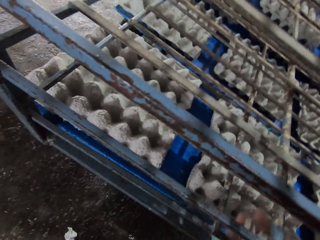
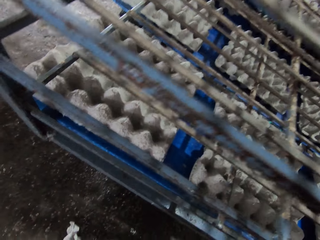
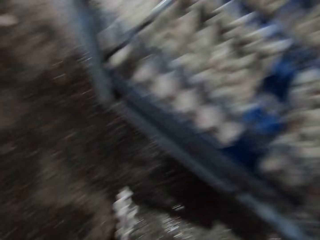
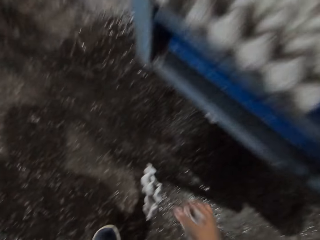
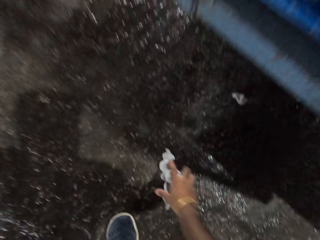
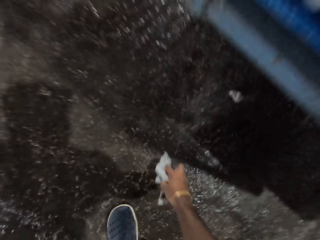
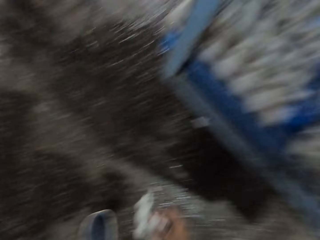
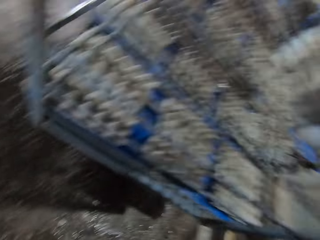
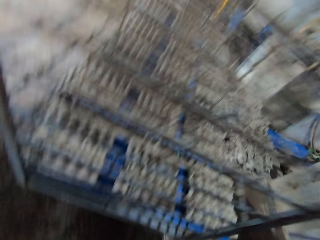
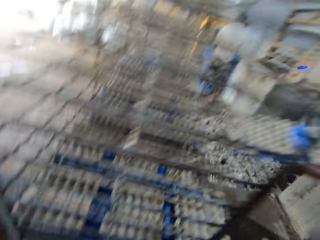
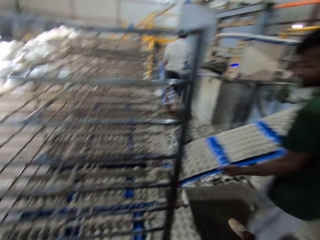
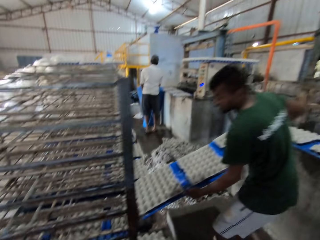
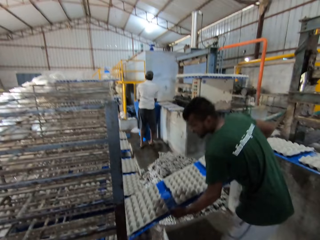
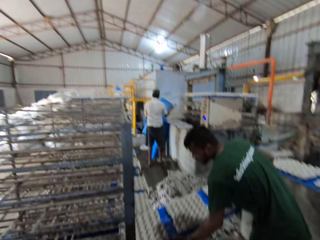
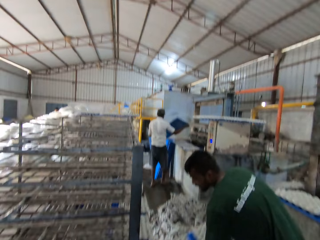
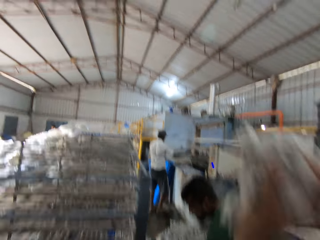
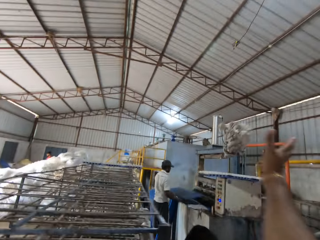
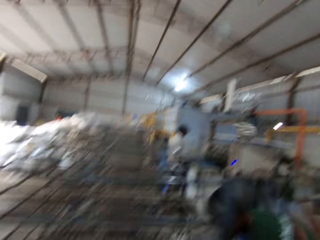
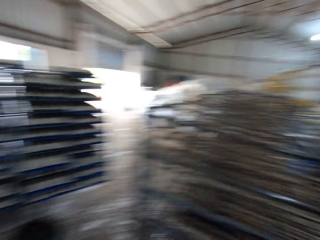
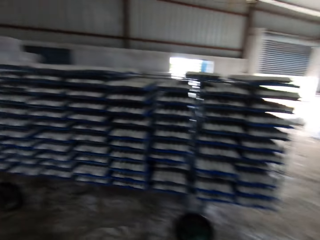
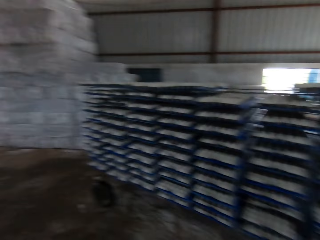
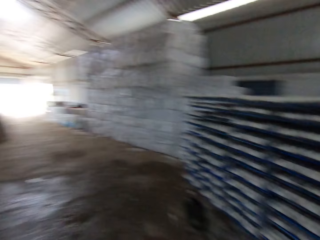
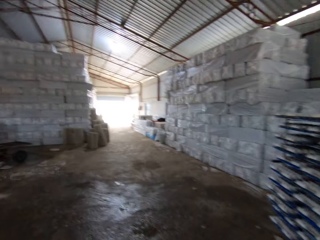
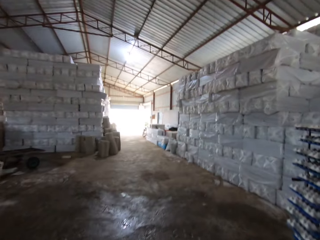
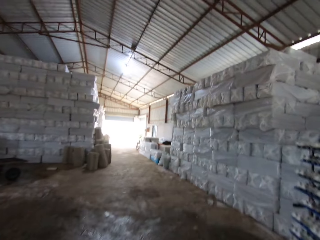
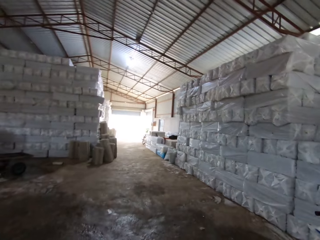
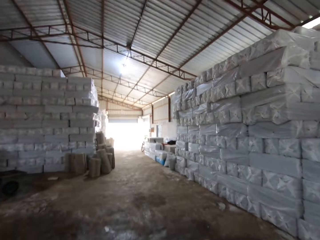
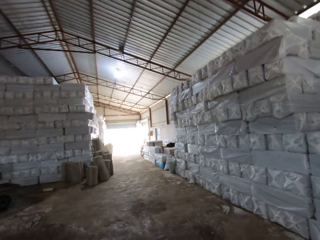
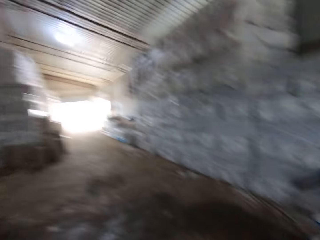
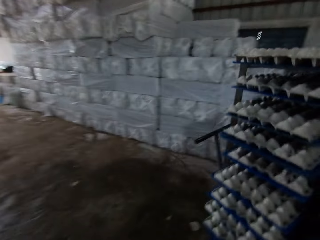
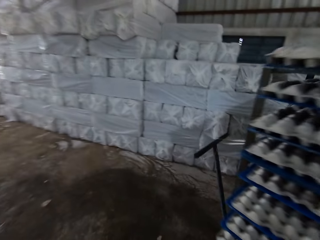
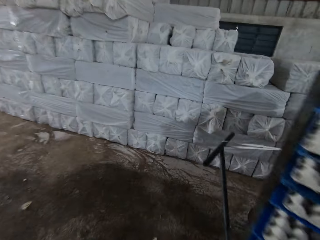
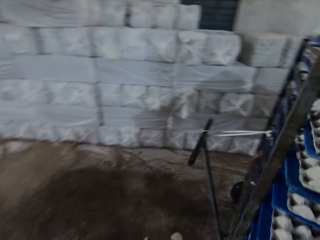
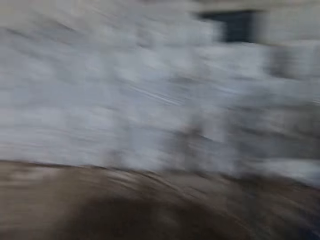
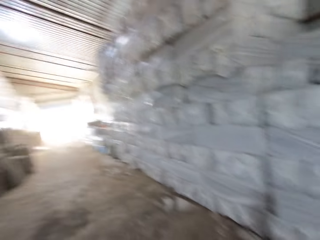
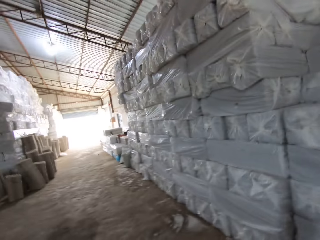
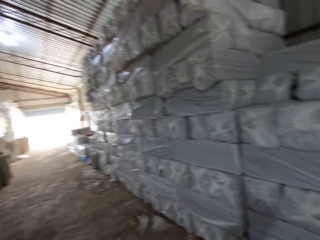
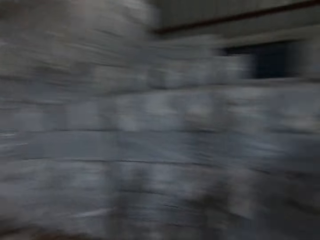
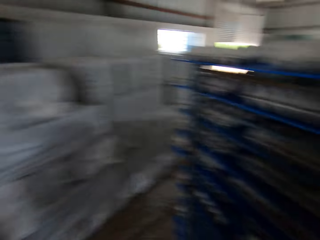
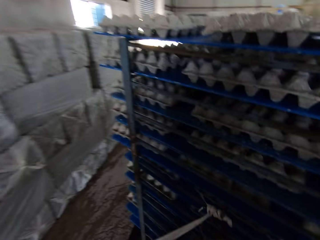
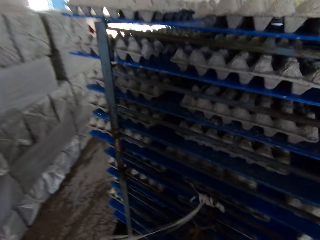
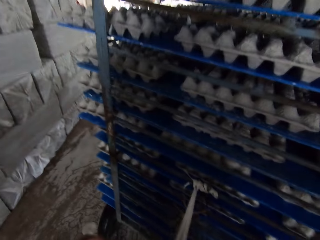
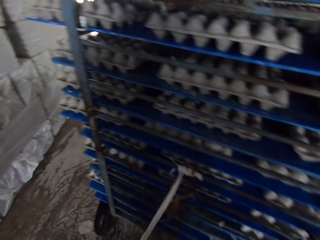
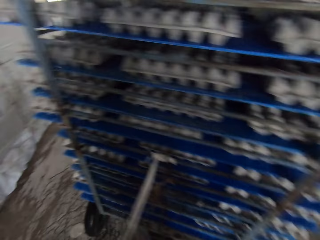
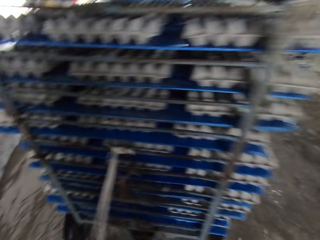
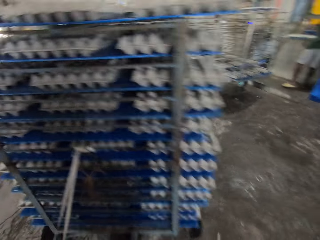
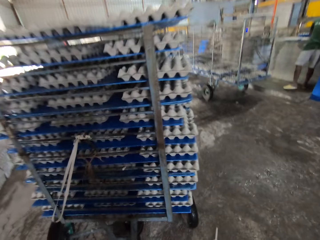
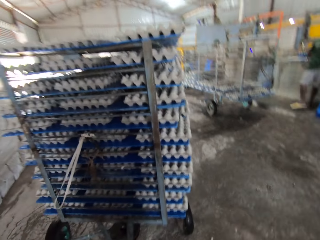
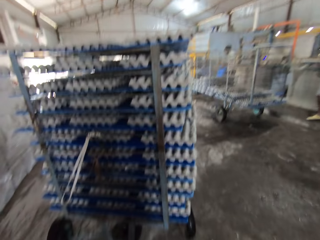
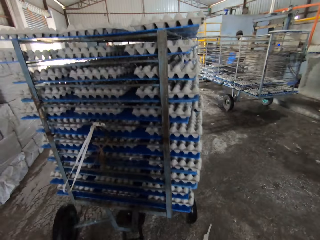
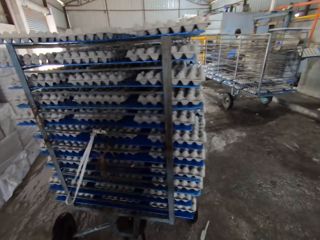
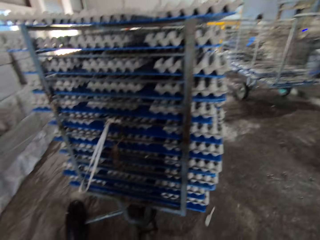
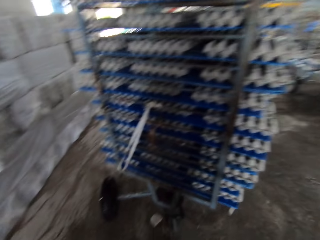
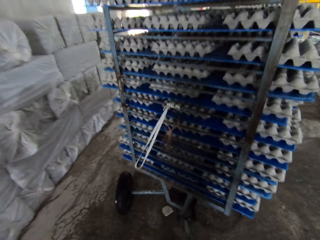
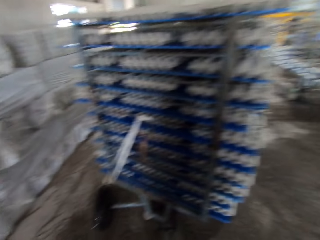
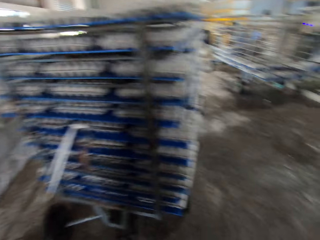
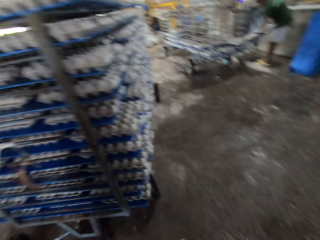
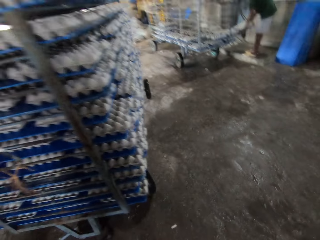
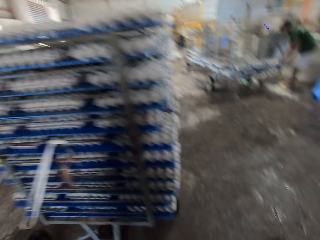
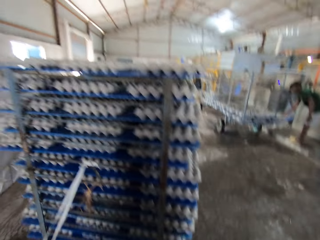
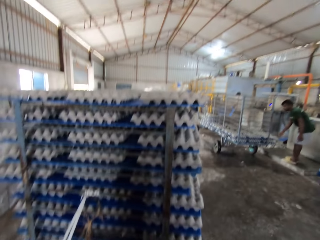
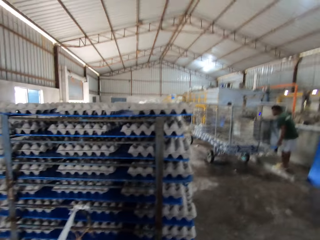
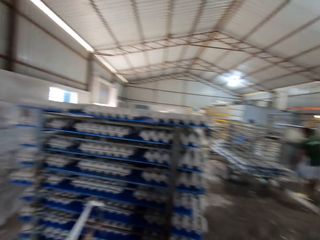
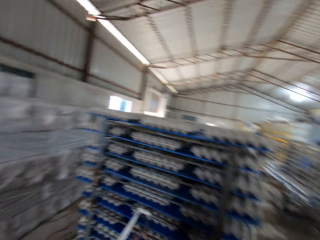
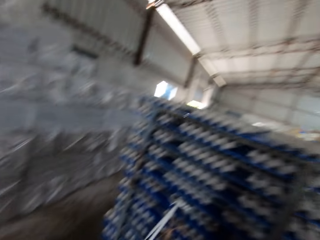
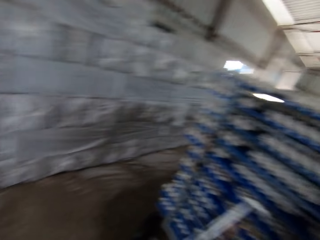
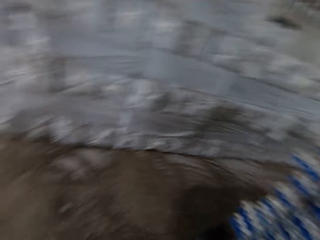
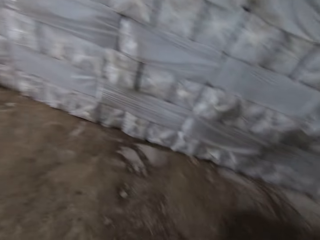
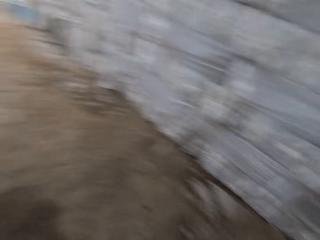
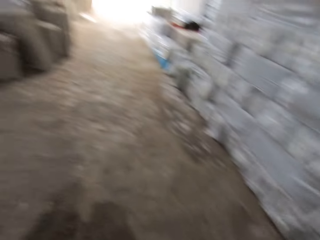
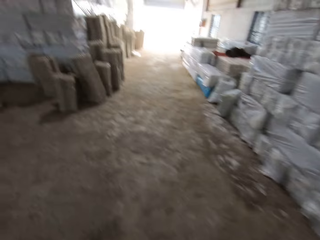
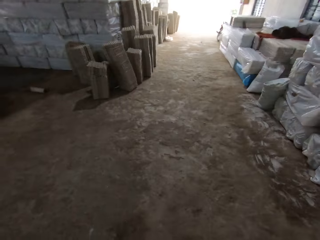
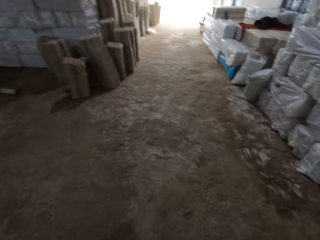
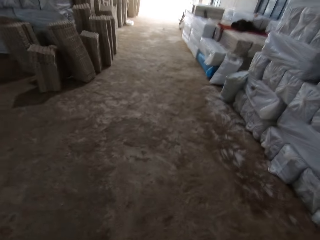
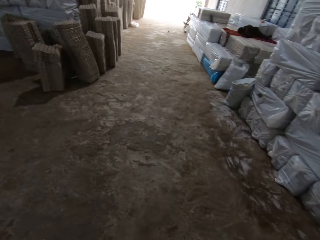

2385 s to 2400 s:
The camera wearer picks the mold from the floor with his right hand. A man places a board in the rack with both hands. Another man holds a board with both hands. The camera wearer throws the mold on the floor with his right hand. He walks to the rack. He pulls the rack outside with both hands. The first man places the board in the rack with both hands.

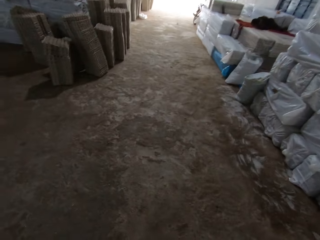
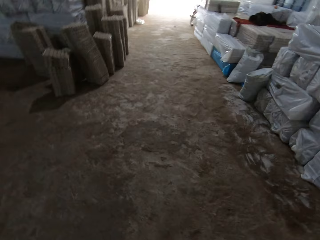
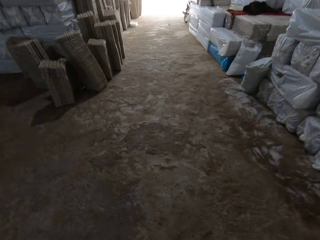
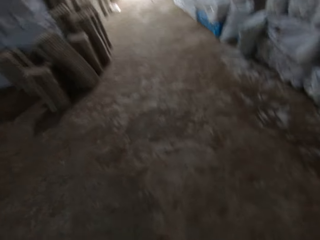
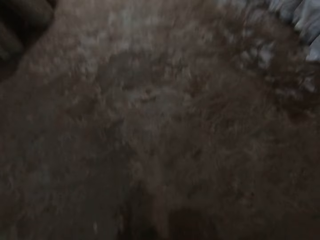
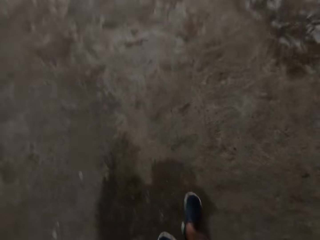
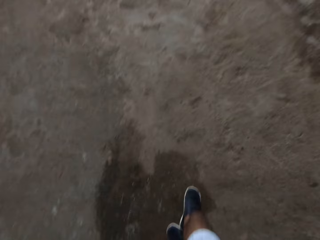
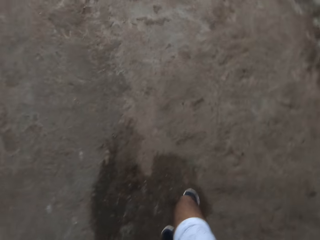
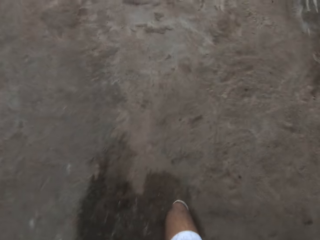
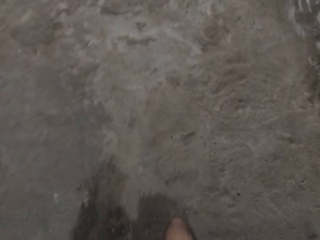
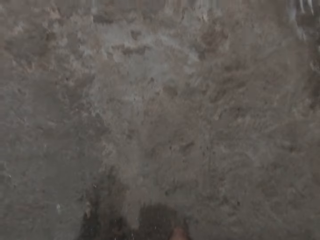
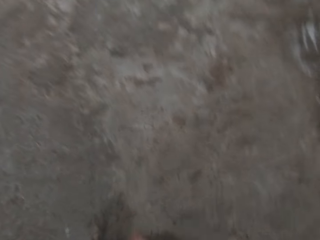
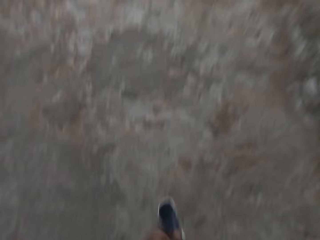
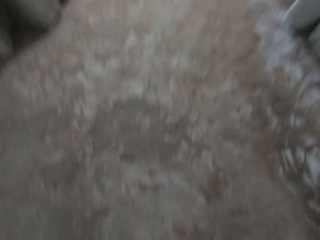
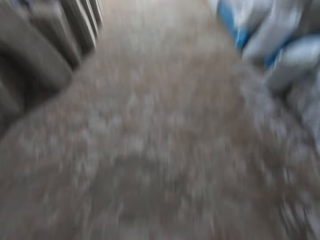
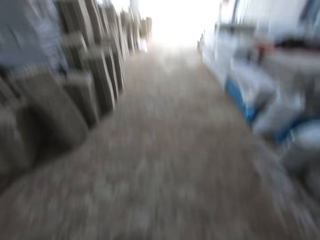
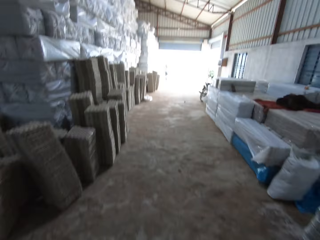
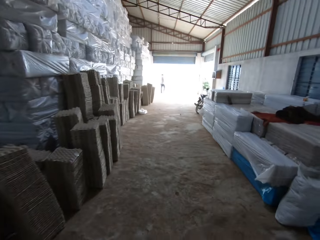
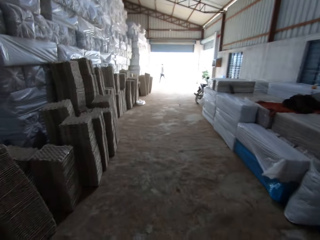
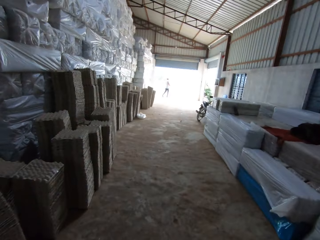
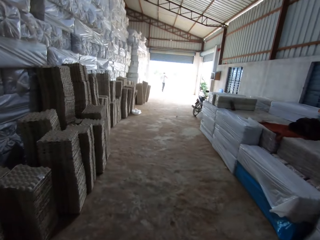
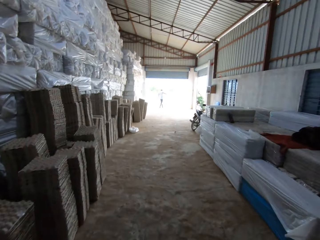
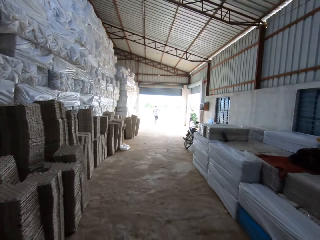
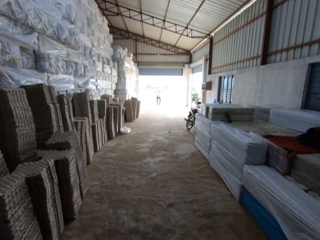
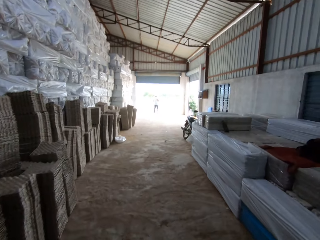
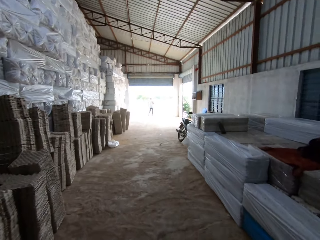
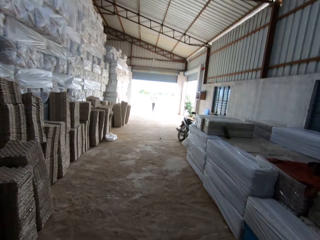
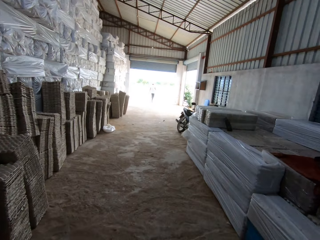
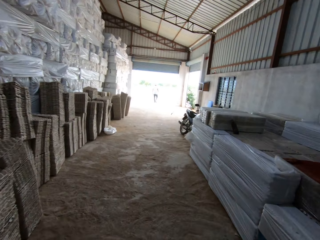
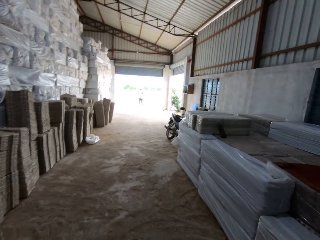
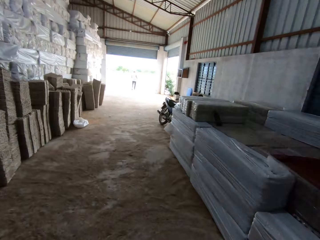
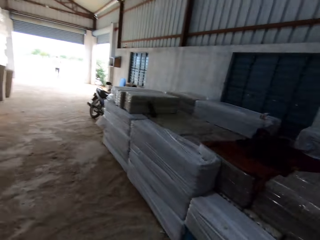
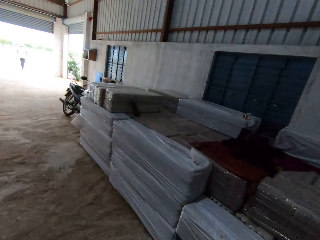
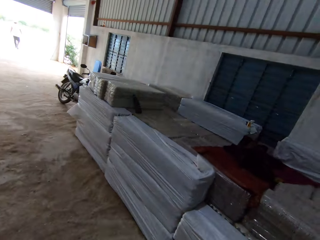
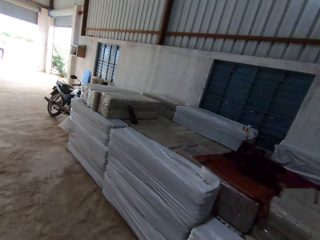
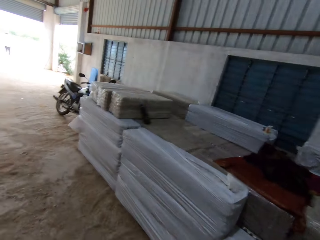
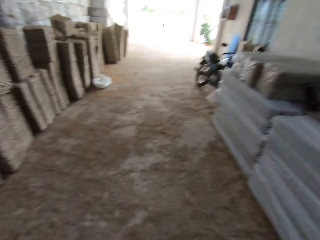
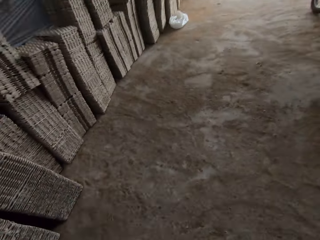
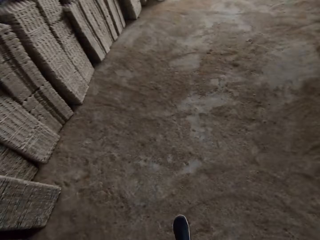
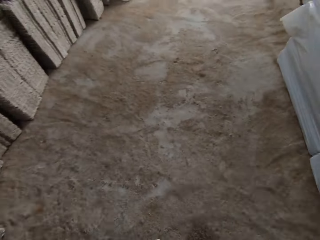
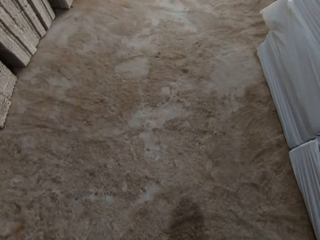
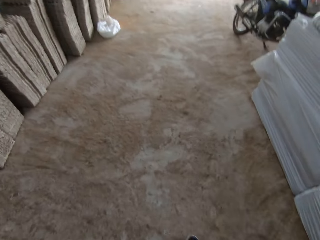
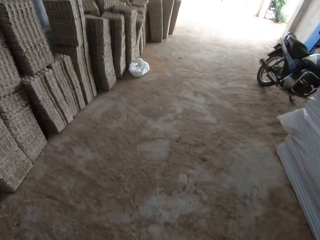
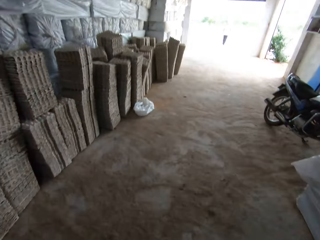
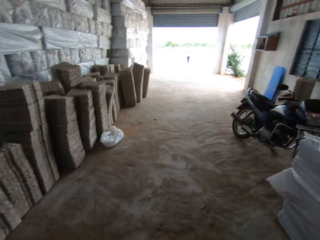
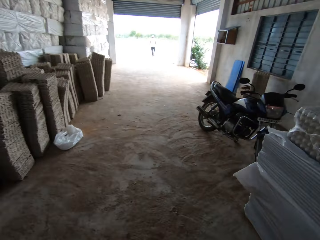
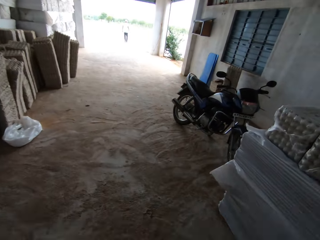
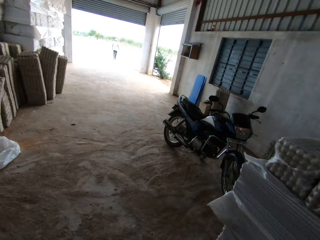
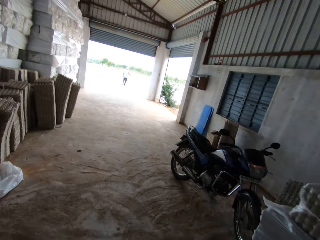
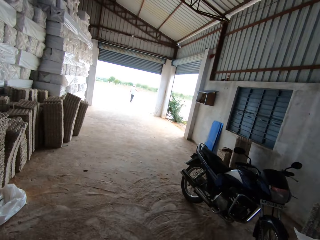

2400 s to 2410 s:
A man walks outside.
